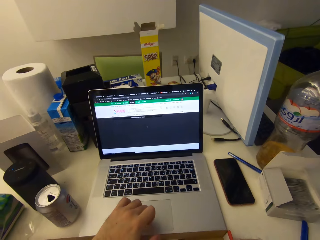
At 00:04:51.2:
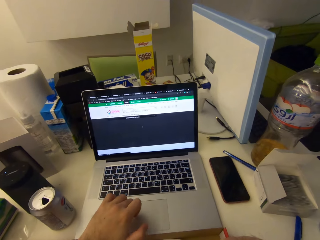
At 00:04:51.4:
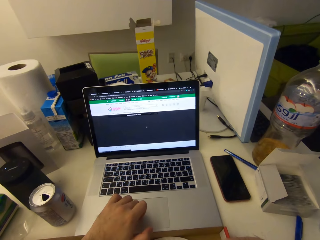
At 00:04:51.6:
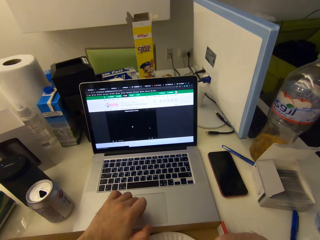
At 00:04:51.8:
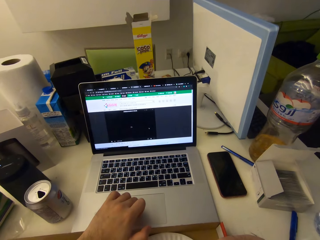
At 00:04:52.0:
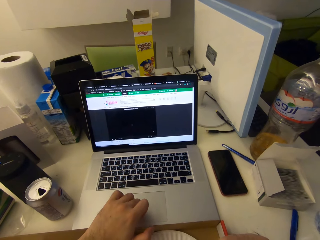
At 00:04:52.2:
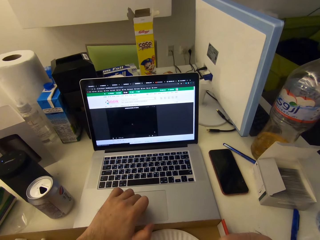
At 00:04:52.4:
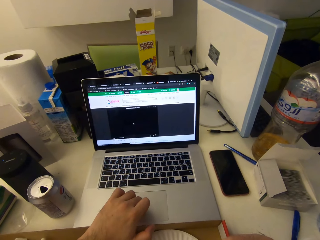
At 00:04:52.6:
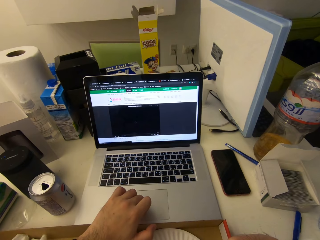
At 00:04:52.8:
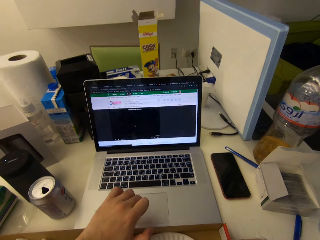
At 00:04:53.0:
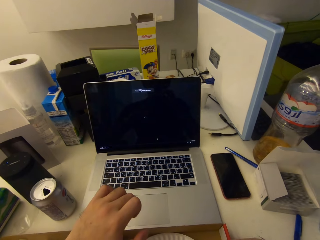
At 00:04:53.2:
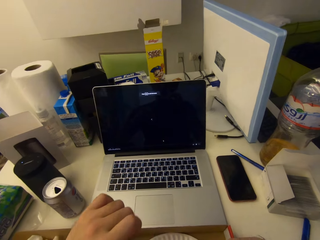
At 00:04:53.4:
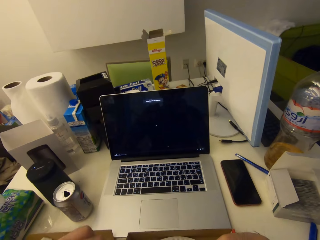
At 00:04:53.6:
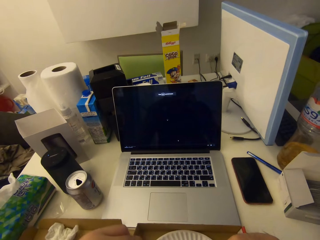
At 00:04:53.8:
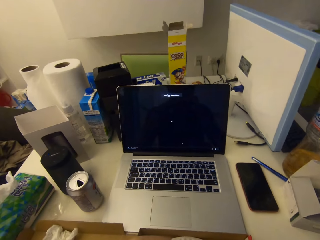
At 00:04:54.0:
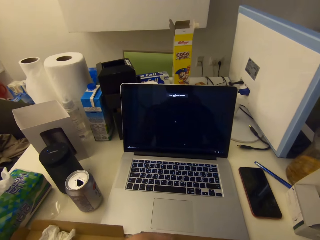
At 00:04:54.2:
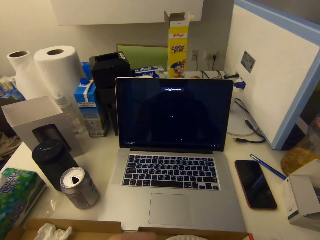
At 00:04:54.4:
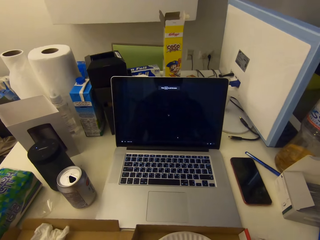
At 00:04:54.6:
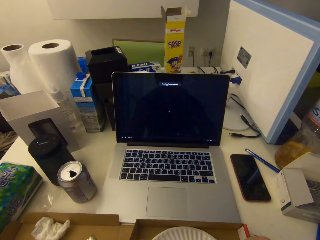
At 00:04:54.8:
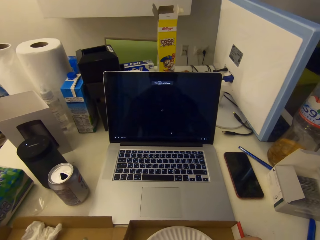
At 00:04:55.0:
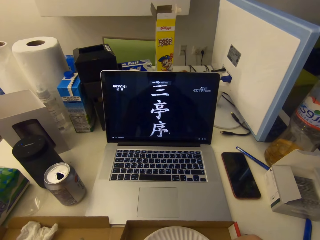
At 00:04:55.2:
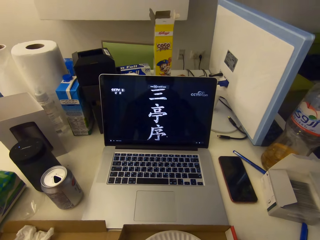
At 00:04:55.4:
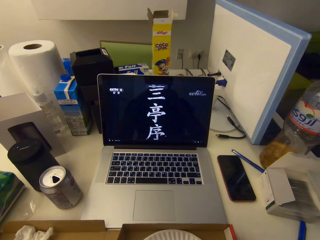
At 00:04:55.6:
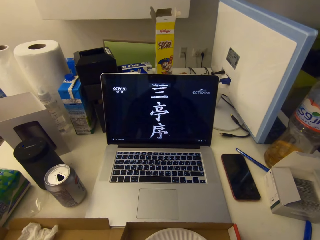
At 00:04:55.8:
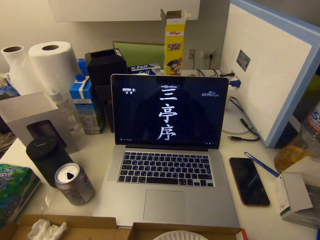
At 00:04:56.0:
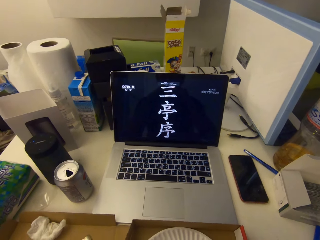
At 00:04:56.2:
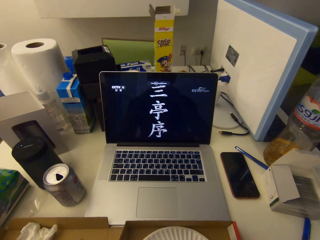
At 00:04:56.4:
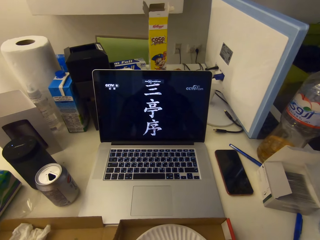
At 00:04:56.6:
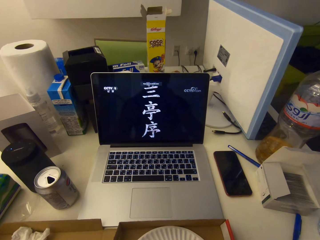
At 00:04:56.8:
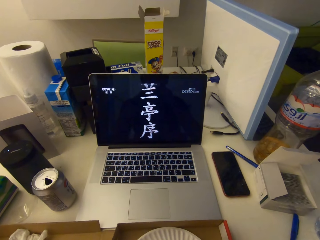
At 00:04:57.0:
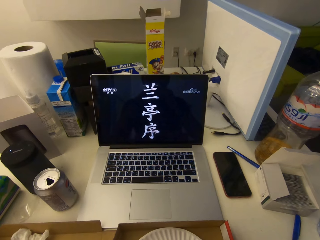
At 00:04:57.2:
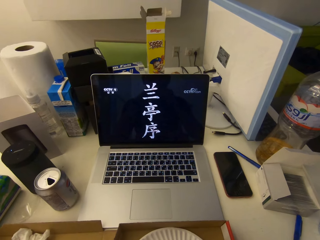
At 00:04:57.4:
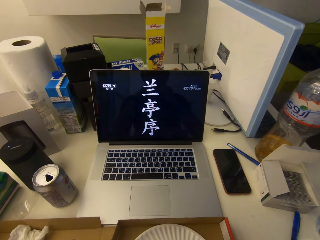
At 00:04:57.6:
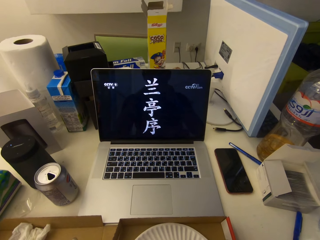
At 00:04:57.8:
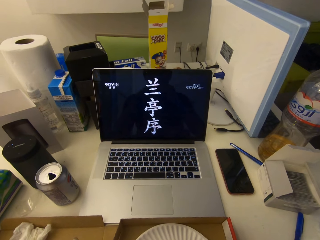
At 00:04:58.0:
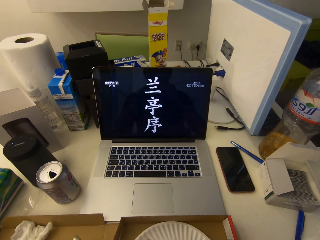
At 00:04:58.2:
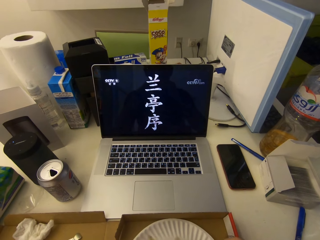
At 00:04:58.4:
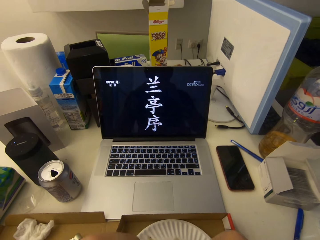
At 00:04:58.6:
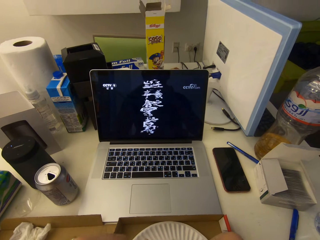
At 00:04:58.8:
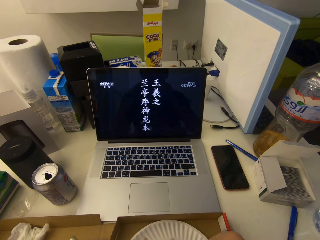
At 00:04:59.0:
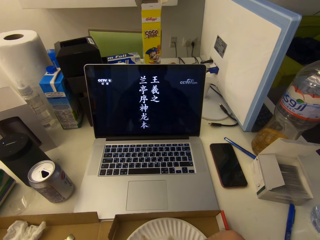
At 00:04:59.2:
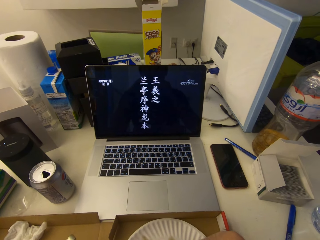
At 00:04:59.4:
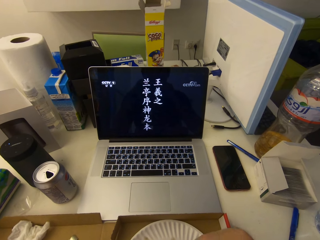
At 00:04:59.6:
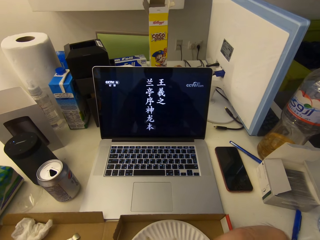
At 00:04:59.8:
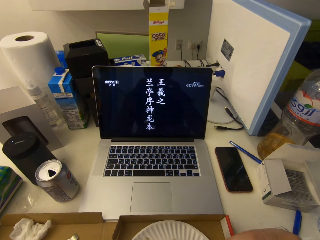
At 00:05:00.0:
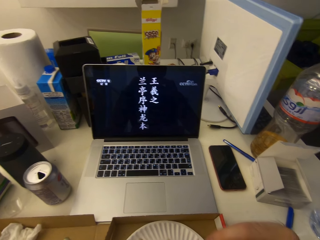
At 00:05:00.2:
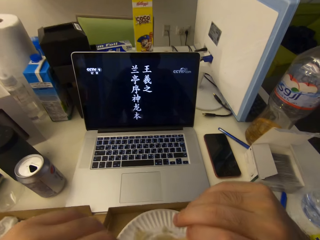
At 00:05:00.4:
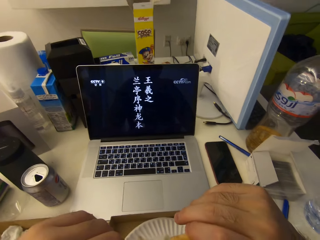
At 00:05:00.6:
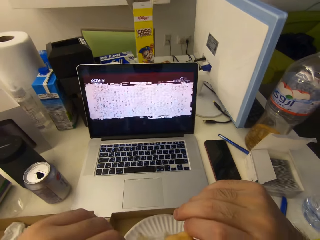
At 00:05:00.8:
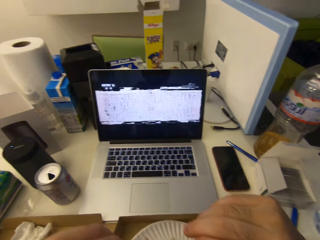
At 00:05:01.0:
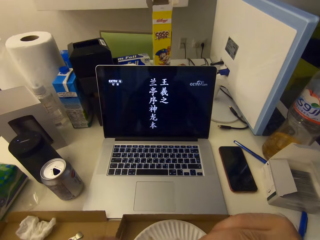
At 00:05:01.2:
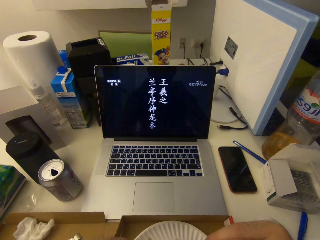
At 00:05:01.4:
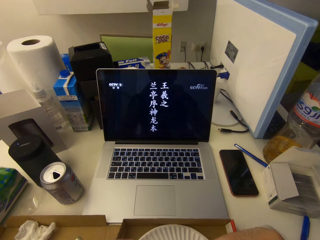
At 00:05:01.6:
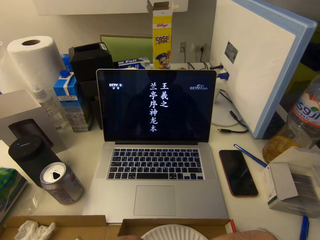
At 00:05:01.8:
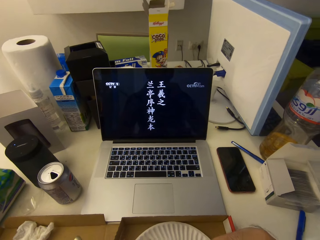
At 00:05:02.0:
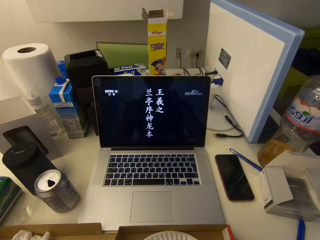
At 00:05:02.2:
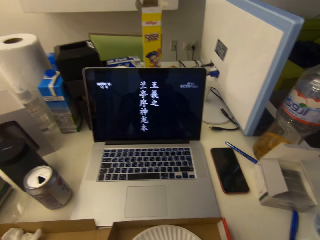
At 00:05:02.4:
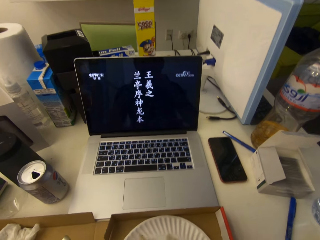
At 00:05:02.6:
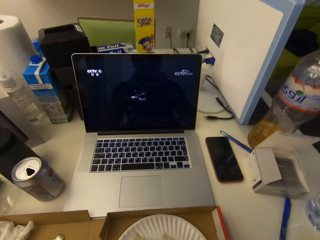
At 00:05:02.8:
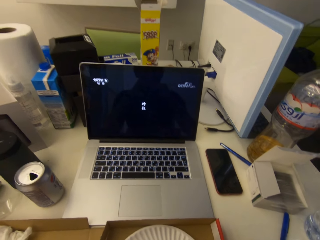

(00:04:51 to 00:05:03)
The camera wearer stops operating the laptop.

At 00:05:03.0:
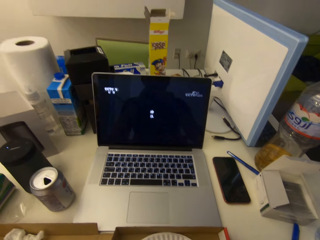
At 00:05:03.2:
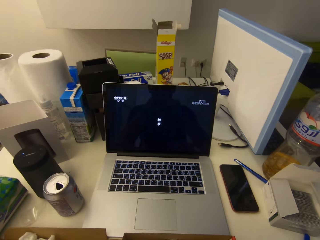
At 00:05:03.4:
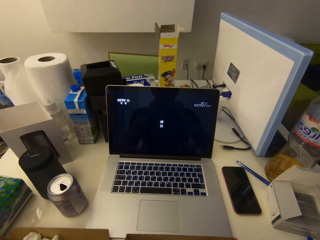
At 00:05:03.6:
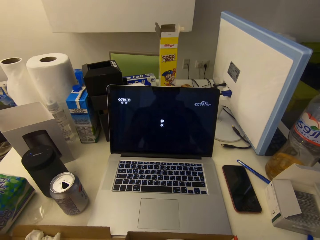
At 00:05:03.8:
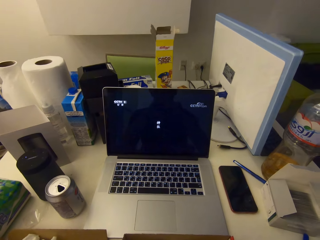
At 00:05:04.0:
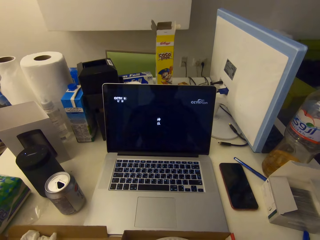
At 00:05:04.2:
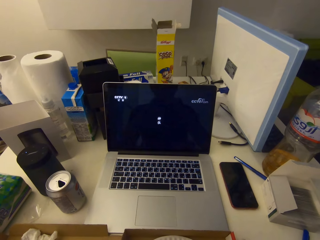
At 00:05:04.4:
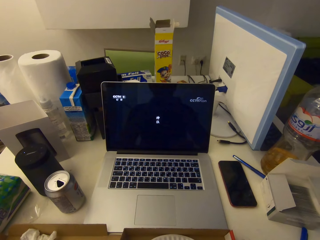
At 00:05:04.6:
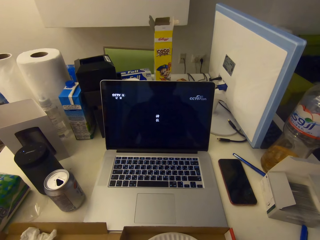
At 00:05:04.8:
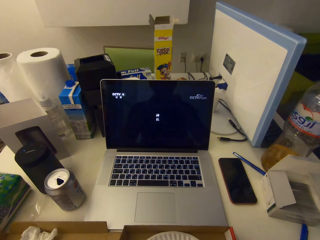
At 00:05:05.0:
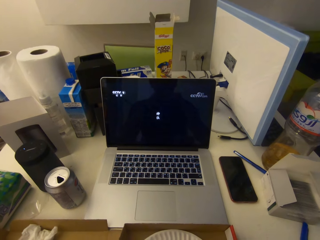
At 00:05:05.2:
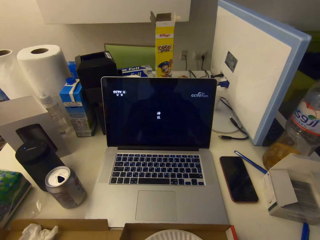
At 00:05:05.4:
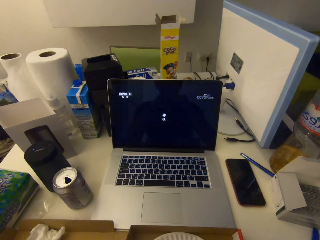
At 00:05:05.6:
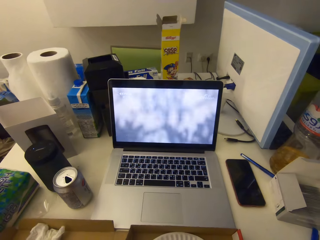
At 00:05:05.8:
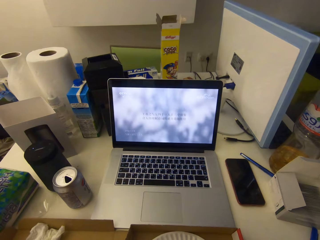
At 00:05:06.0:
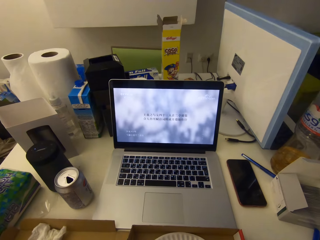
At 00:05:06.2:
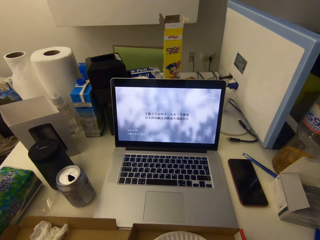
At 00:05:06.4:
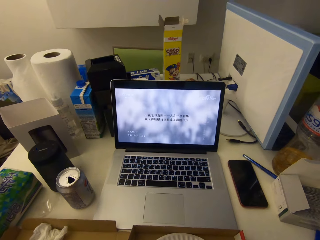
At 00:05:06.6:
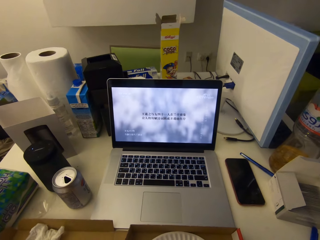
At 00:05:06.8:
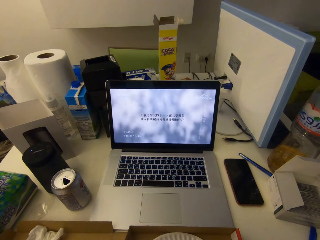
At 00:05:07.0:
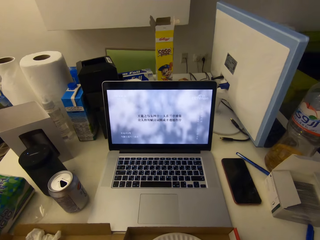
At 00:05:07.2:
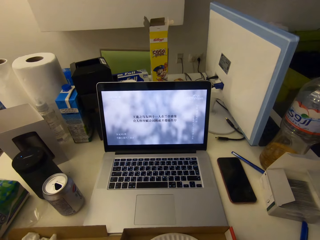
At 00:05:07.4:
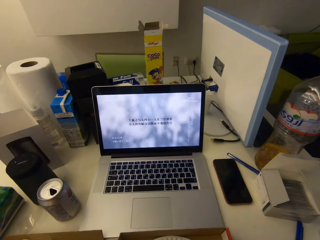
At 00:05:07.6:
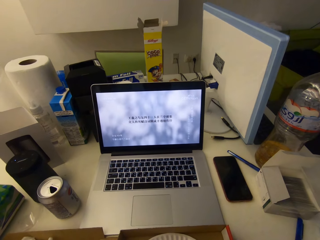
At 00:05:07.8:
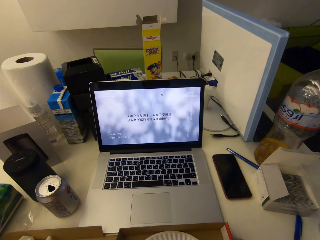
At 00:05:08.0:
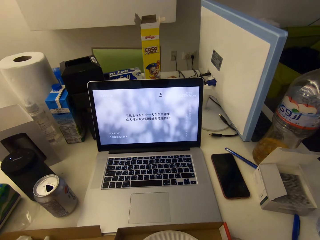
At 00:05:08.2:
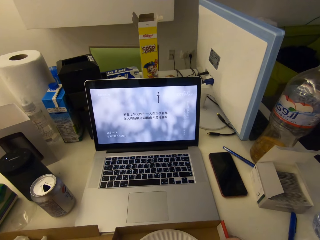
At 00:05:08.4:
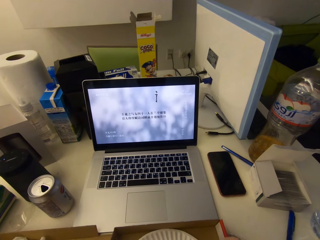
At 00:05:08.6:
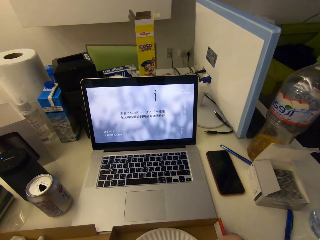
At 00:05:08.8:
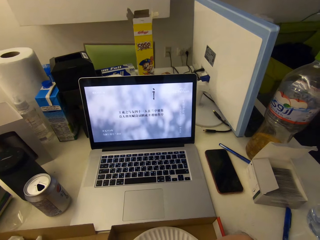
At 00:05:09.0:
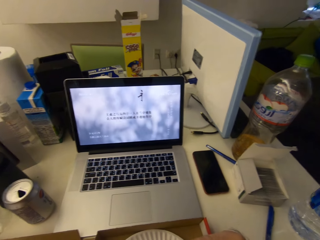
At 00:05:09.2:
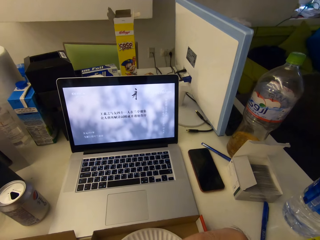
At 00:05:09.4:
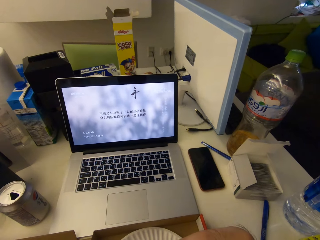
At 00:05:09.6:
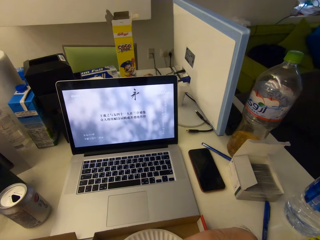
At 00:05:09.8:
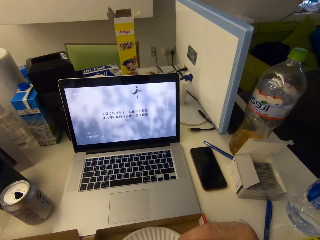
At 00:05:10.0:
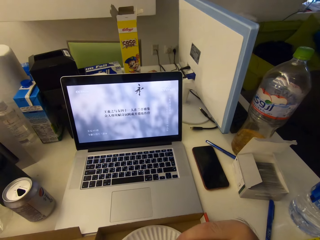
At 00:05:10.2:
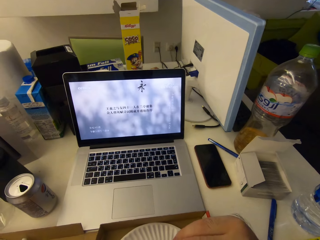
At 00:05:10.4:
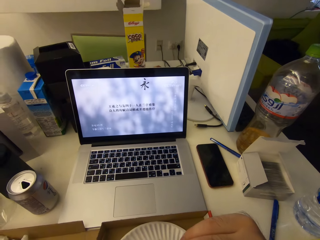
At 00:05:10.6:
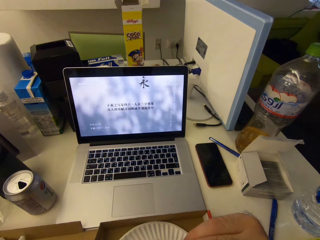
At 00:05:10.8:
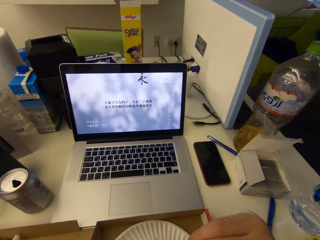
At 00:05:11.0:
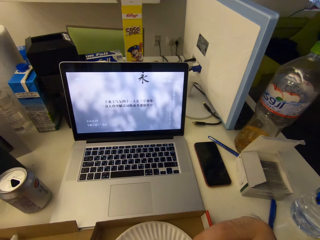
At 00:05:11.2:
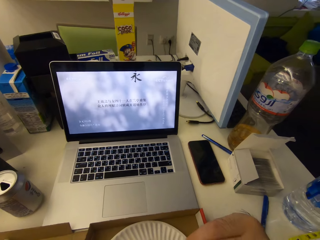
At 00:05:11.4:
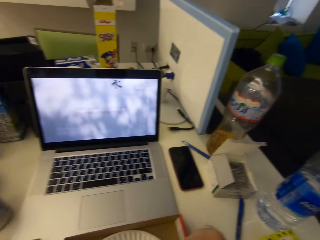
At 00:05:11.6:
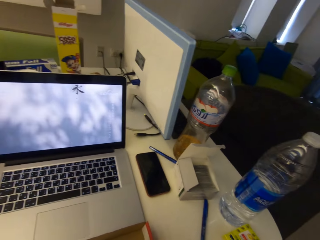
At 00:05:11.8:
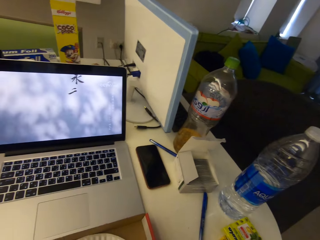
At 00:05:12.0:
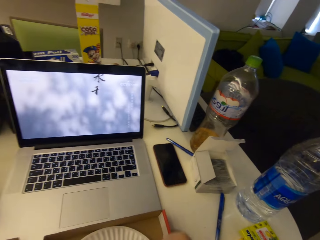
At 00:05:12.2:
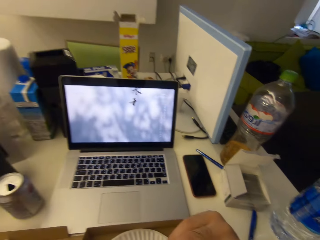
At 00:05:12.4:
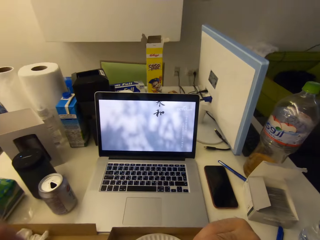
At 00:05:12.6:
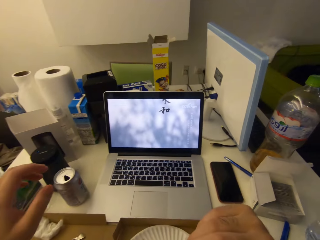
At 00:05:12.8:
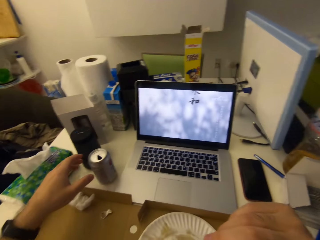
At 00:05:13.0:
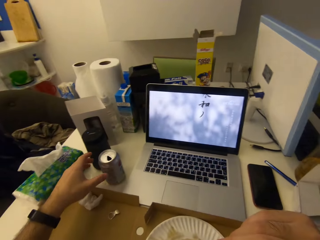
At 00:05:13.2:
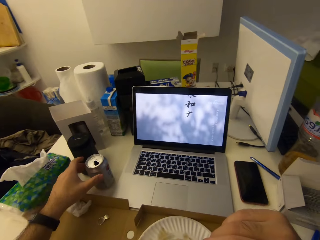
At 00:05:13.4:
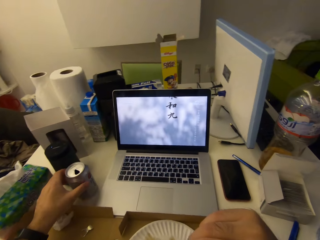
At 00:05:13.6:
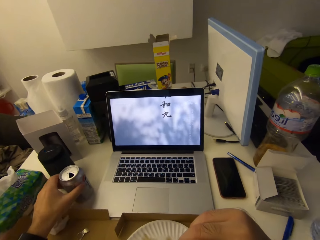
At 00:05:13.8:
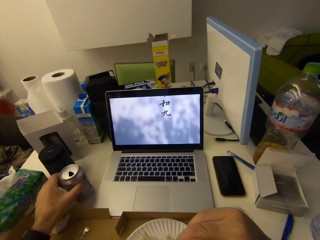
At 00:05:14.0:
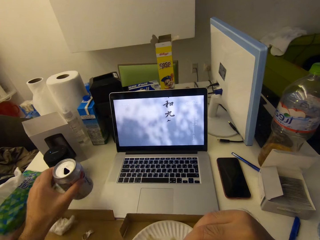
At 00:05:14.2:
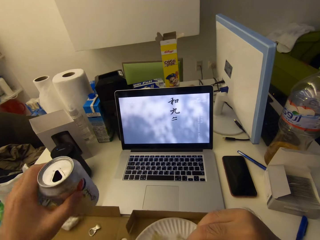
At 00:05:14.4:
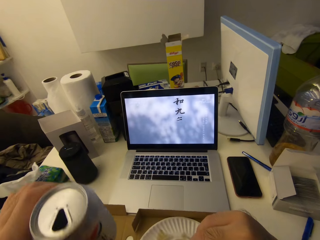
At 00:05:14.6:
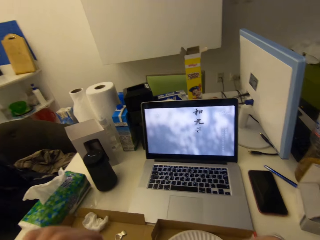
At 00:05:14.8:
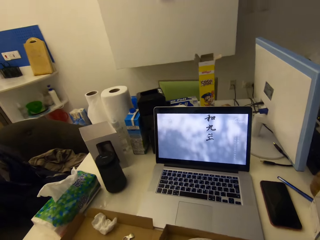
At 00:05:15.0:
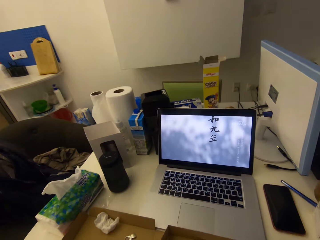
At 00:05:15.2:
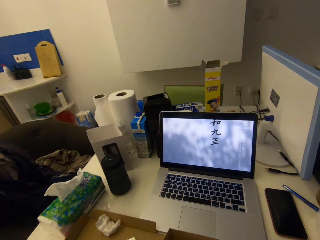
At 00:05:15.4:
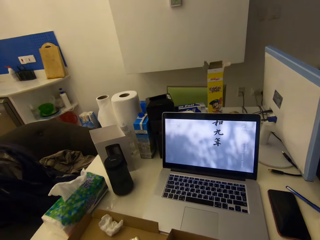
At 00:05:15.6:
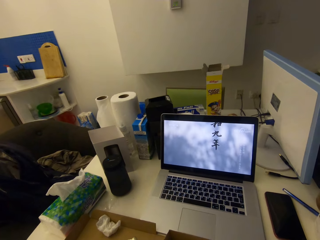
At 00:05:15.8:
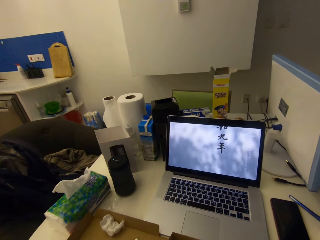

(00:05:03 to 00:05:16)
The camera wearer picks up the can of drink or soda. They sip the soda.
